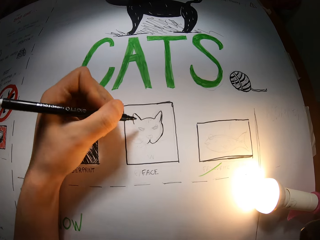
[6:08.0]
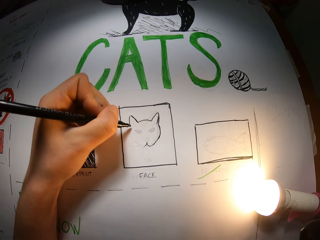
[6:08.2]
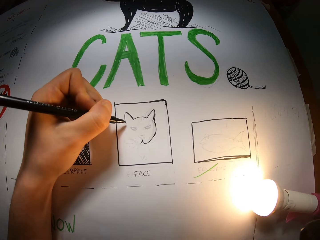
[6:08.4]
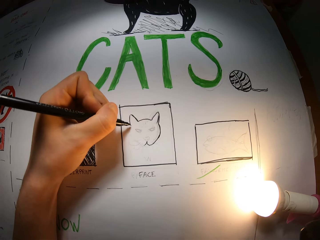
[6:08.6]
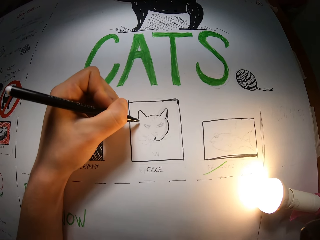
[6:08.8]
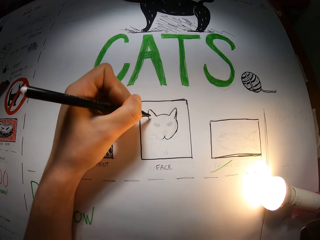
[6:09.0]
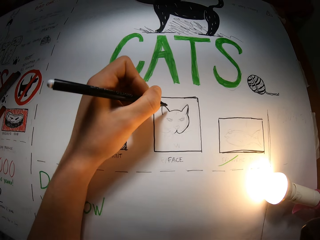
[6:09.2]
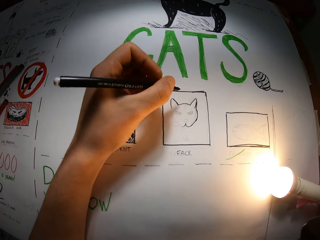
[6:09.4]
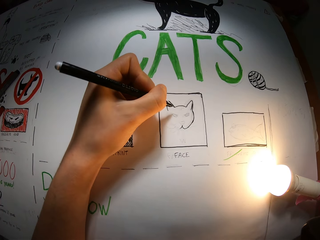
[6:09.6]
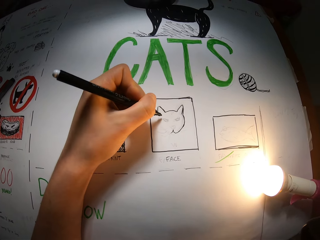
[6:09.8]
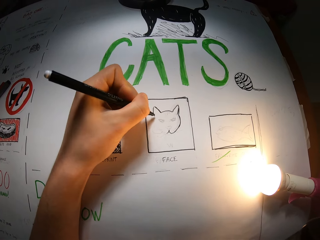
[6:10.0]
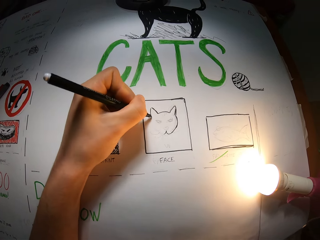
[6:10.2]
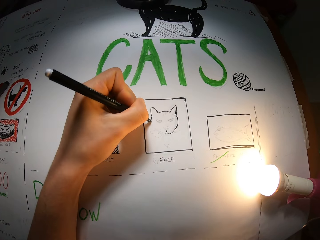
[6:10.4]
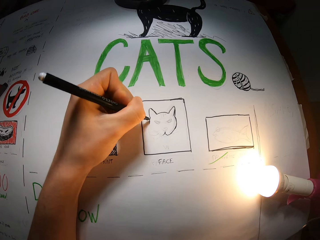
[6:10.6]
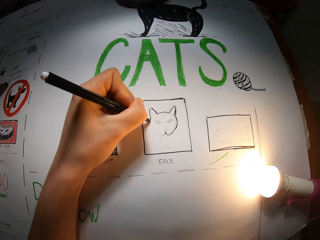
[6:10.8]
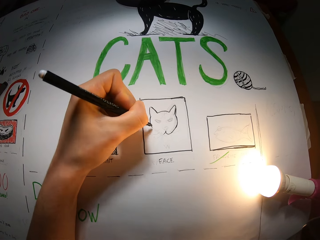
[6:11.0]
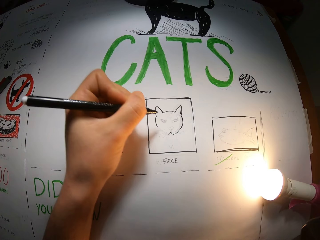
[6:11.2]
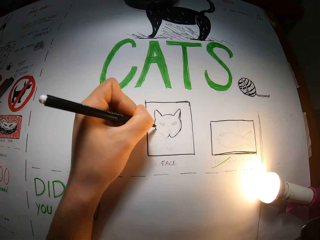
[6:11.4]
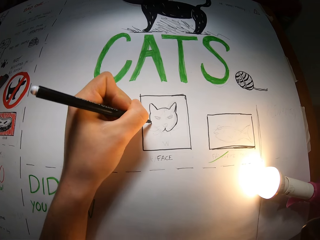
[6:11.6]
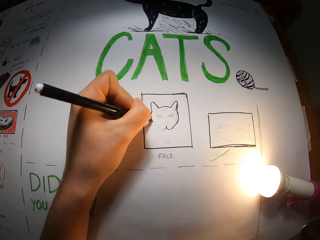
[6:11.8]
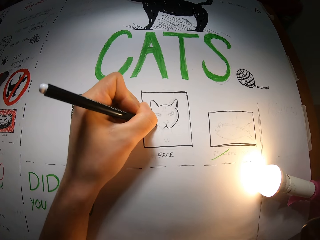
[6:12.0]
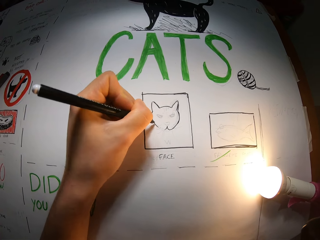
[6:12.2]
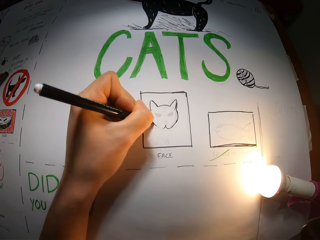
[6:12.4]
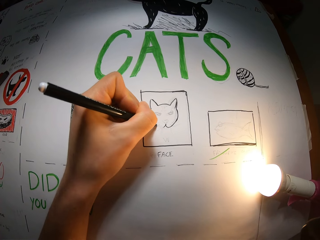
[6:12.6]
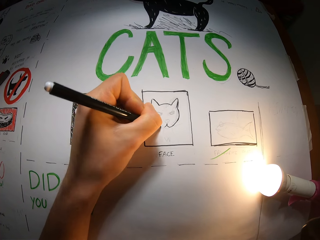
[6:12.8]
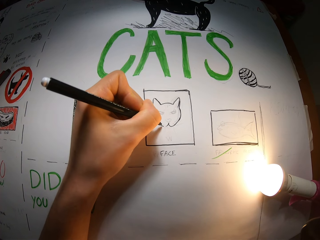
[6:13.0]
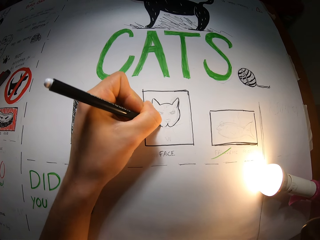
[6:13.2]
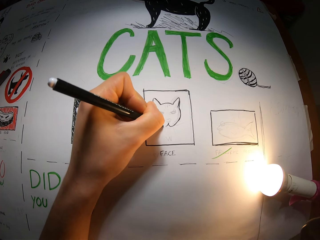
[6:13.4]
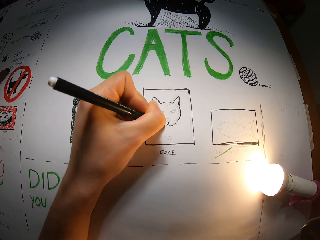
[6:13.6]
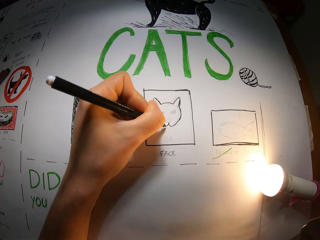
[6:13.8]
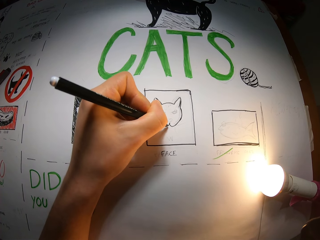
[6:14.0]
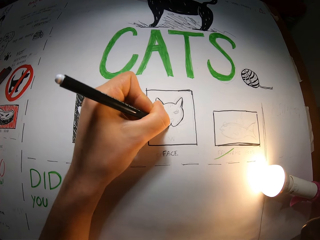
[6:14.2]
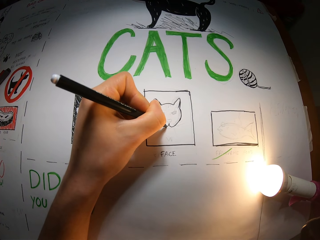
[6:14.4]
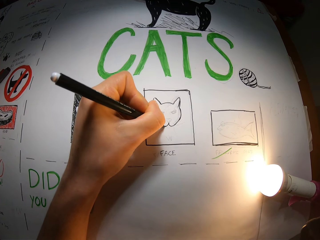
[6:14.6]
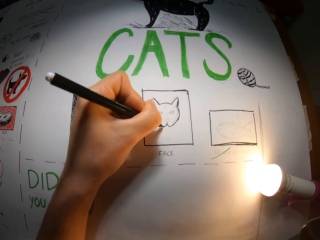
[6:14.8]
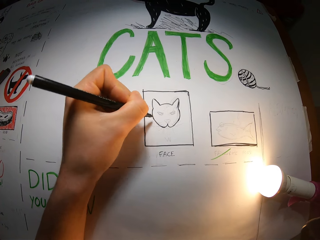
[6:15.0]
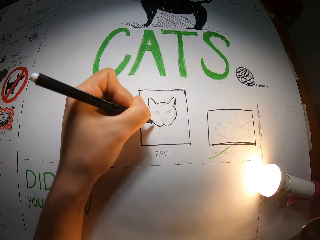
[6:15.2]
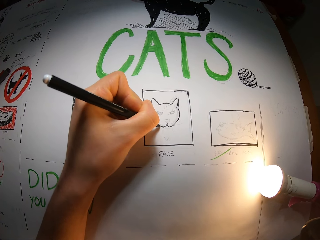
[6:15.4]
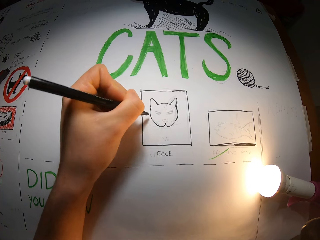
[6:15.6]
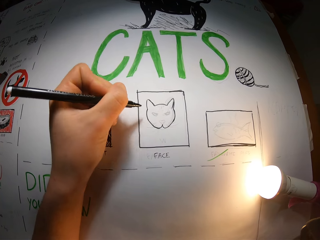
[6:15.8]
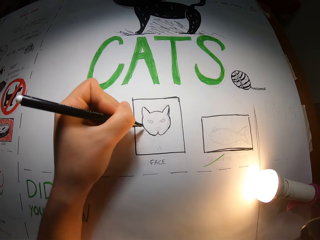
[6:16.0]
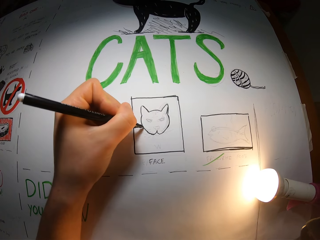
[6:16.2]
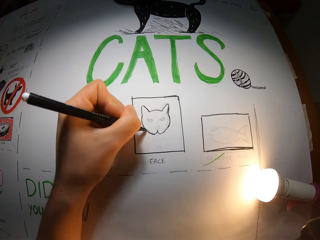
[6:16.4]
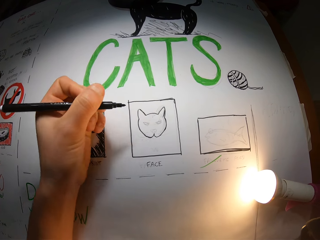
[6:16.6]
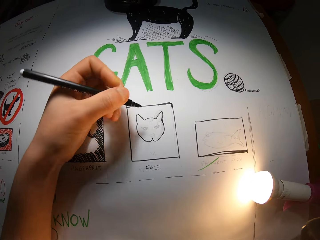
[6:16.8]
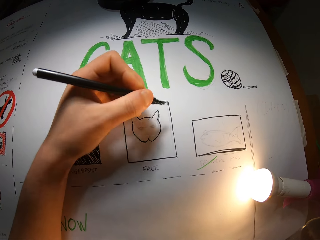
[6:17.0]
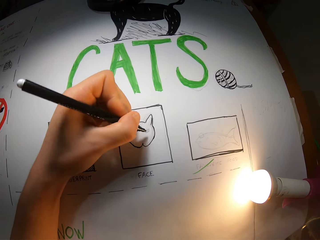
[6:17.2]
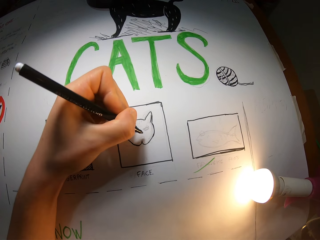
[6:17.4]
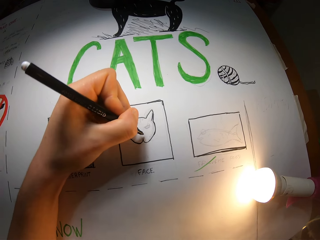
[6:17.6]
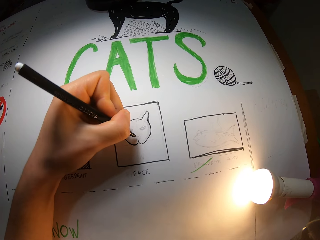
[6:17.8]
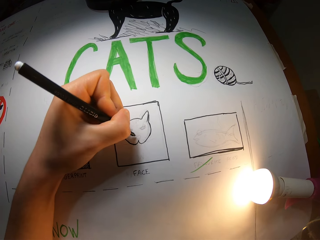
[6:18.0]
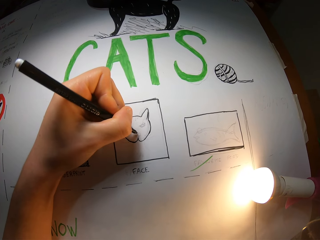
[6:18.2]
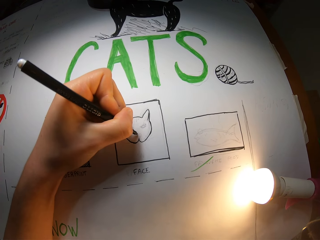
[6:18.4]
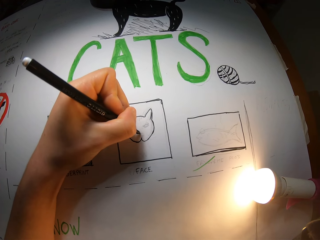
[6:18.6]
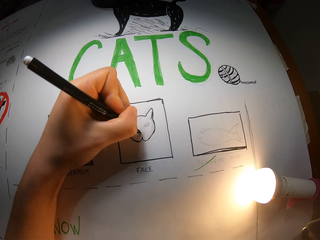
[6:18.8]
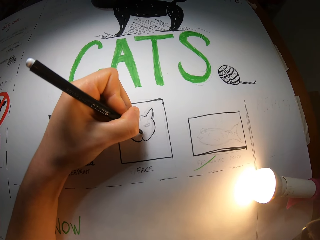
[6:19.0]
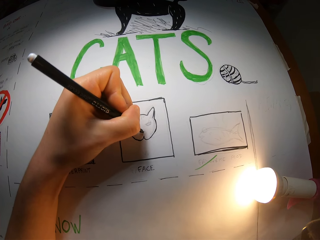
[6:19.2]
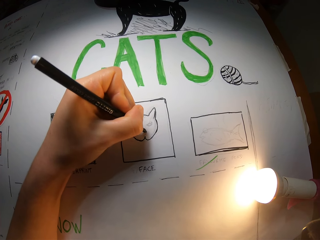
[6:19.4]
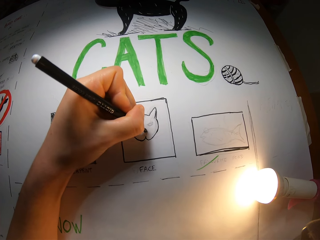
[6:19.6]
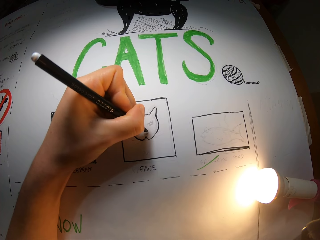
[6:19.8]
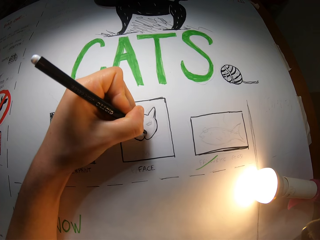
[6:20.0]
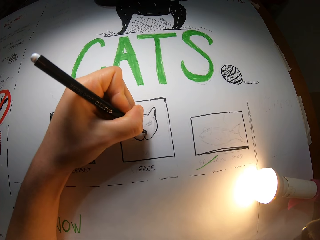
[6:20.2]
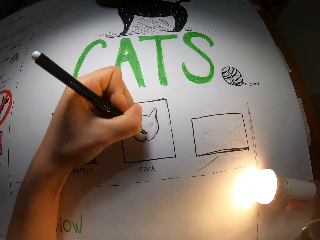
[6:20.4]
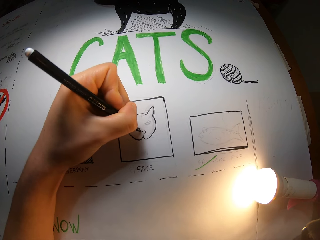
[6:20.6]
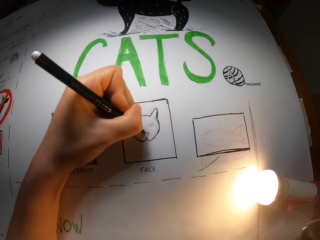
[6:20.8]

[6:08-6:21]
The camera wearer draws on the drawing paper. They draw on the drawing paper repeatedly.

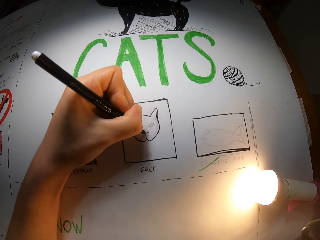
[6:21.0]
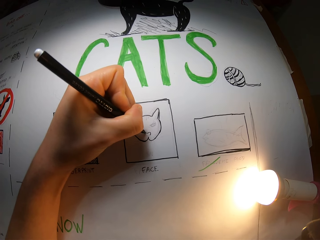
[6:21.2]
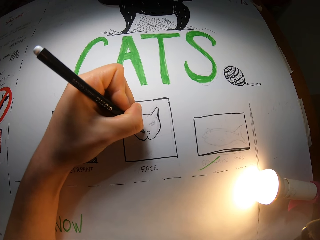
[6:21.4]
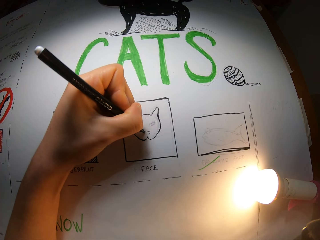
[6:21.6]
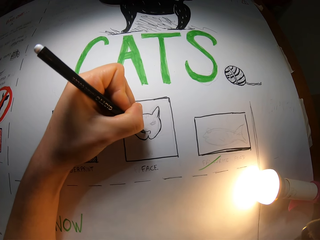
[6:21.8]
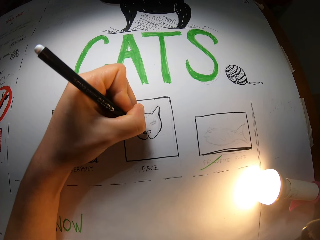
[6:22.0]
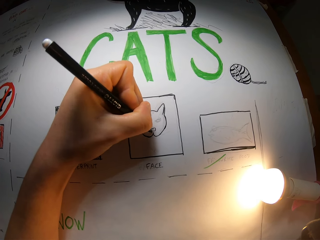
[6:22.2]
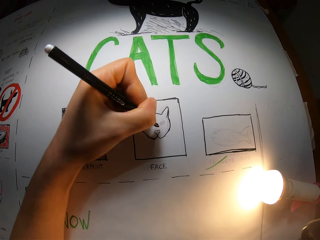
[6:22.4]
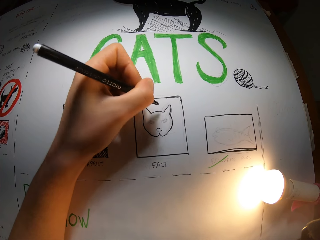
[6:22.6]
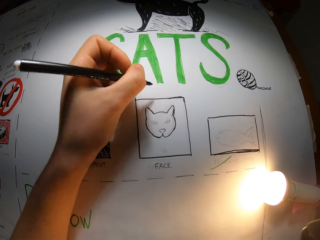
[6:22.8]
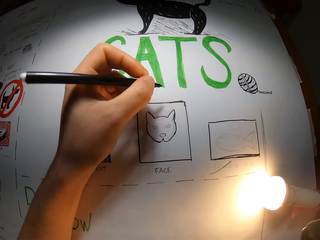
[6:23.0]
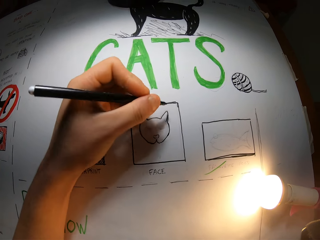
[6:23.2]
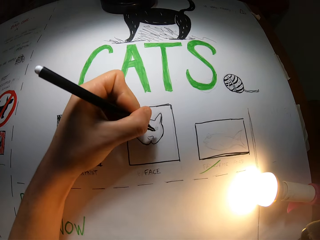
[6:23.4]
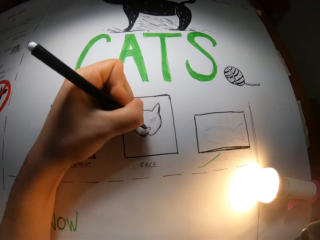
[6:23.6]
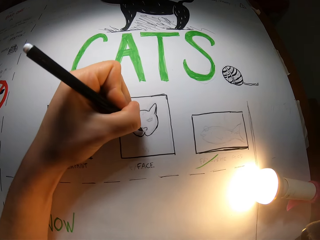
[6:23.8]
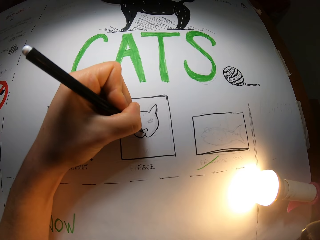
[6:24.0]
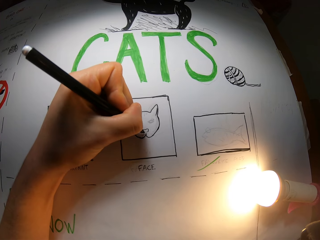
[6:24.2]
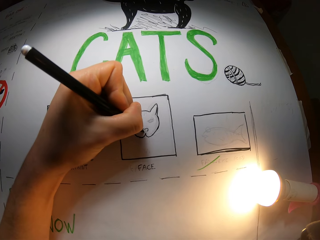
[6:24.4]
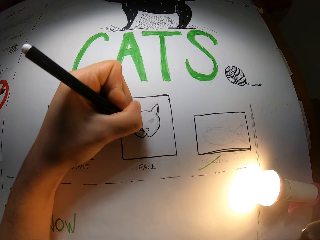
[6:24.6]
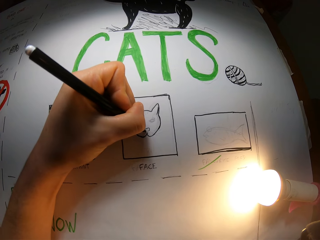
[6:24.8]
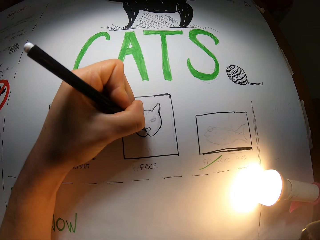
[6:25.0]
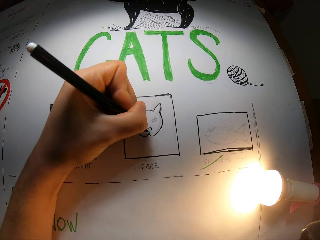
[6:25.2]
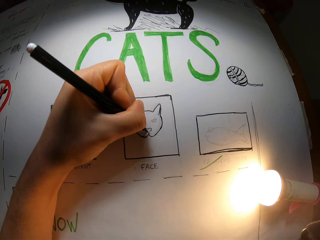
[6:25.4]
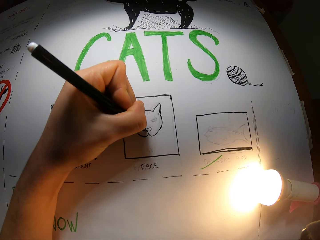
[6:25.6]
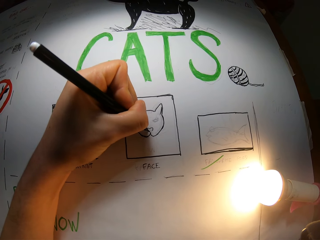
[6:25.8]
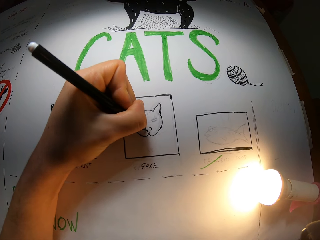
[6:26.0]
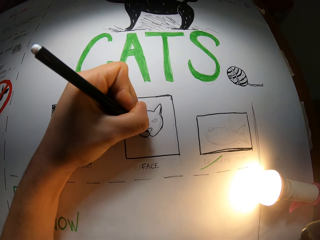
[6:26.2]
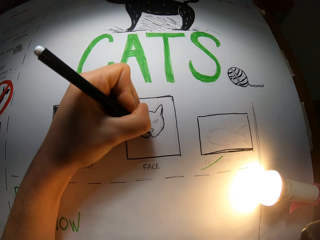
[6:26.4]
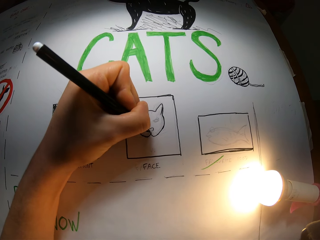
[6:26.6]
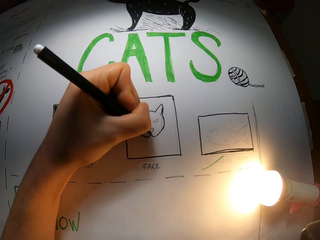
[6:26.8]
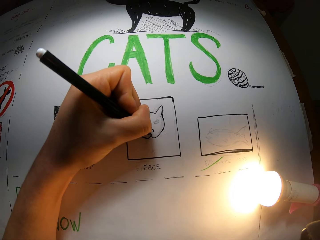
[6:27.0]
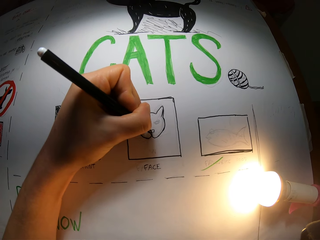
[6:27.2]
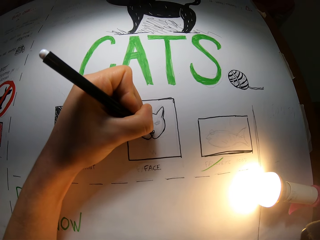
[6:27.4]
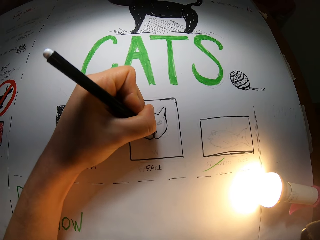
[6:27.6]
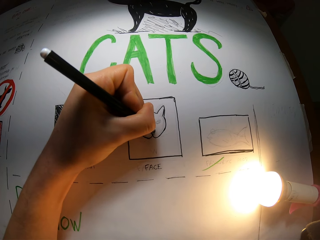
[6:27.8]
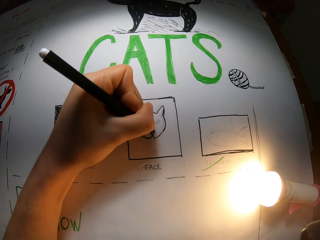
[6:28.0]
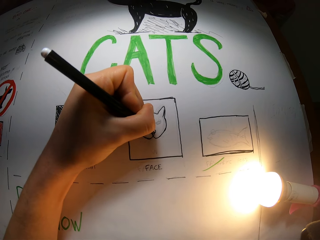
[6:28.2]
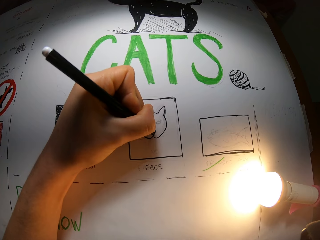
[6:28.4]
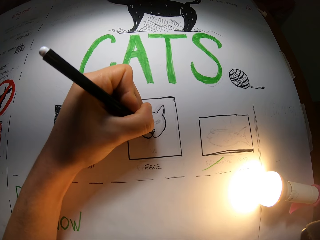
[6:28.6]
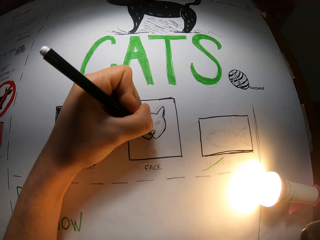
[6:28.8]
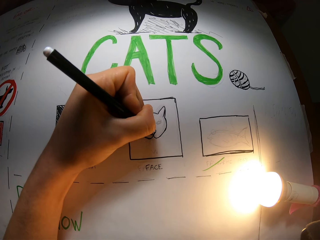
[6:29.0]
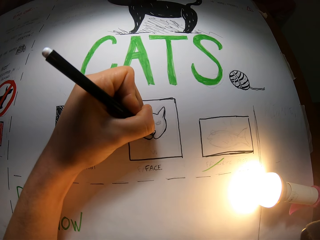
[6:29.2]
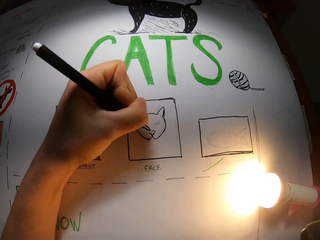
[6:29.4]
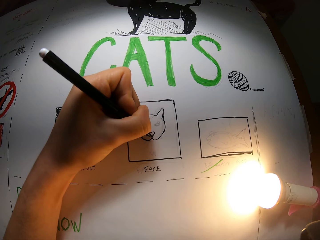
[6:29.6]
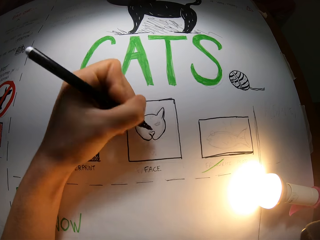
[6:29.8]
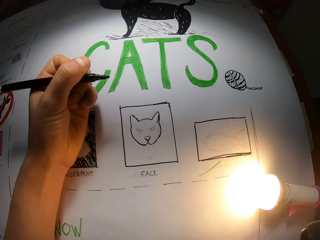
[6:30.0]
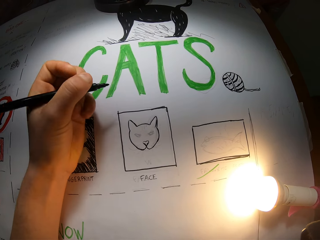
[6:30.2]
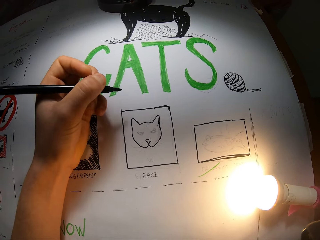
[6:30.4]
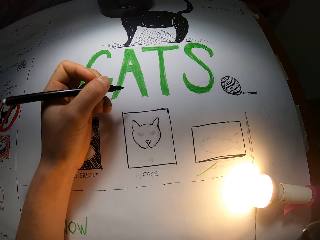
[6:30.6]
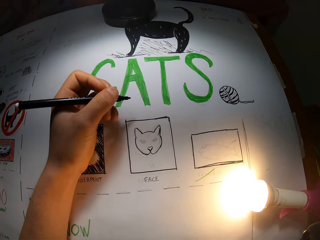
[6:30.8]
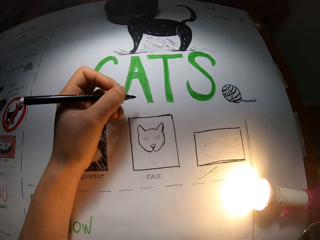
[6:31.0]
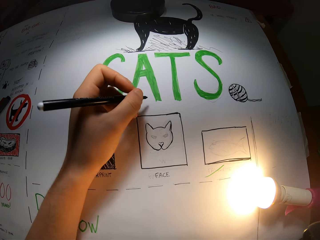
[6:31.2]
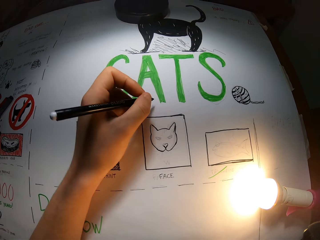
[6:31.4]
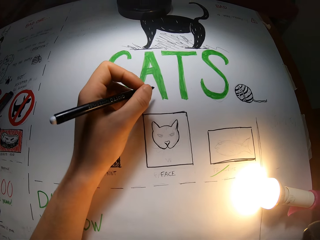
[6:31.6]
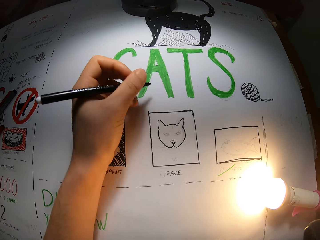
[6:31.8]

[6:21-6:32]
The camera wearer draws on the drawing paper. They draw on the drawing paper repeatedly.
